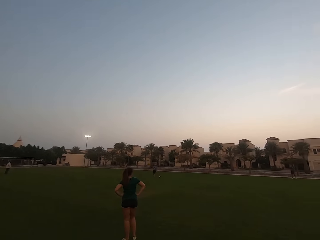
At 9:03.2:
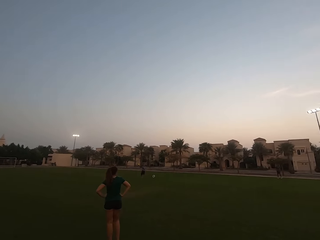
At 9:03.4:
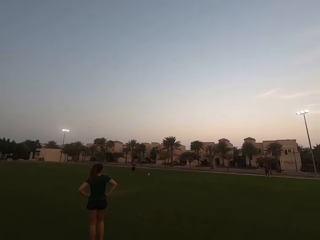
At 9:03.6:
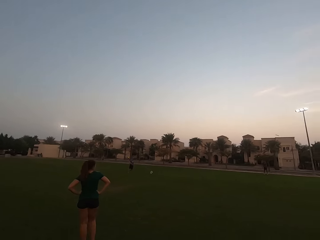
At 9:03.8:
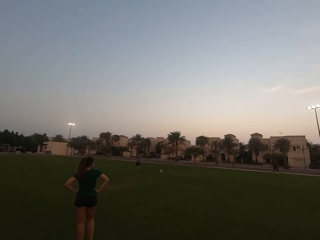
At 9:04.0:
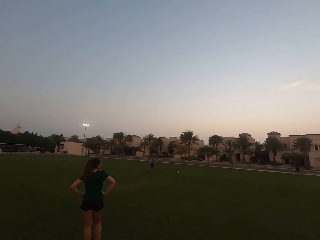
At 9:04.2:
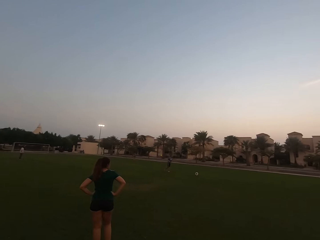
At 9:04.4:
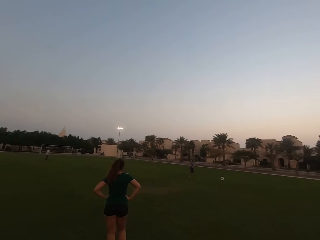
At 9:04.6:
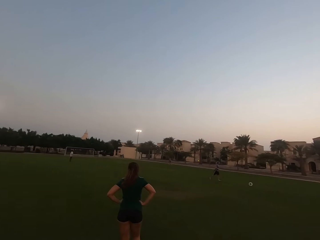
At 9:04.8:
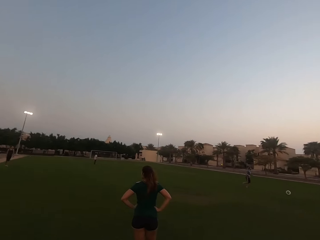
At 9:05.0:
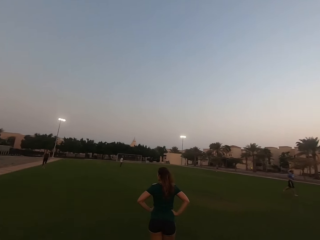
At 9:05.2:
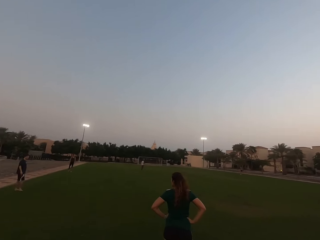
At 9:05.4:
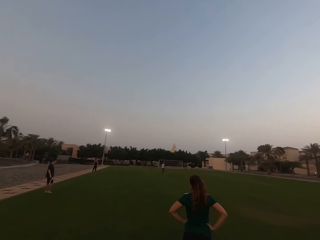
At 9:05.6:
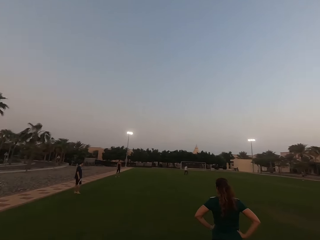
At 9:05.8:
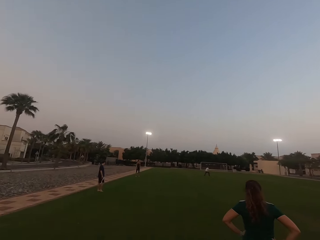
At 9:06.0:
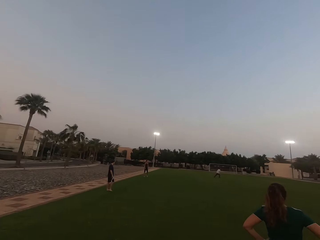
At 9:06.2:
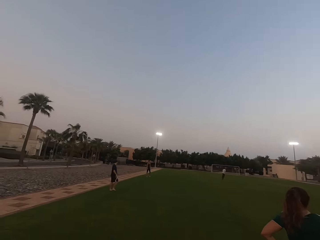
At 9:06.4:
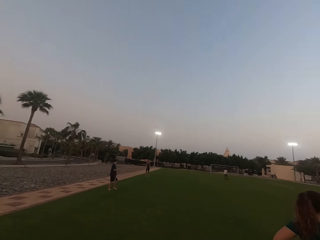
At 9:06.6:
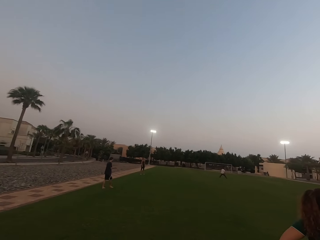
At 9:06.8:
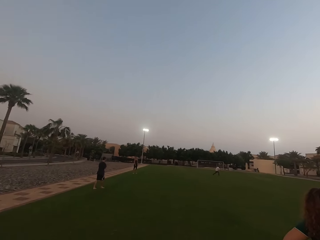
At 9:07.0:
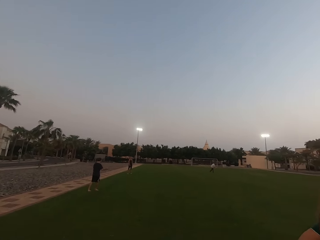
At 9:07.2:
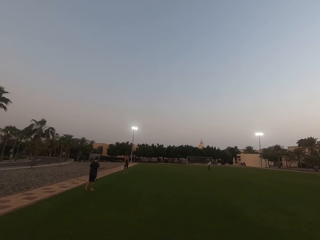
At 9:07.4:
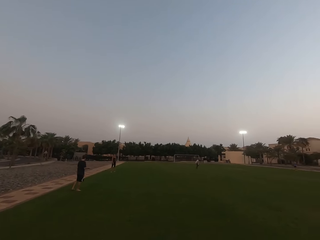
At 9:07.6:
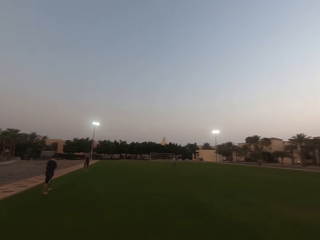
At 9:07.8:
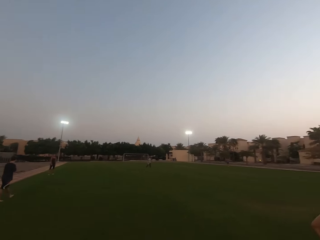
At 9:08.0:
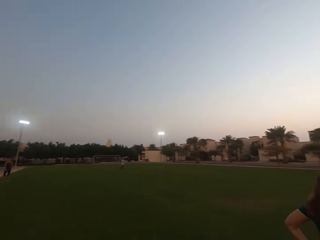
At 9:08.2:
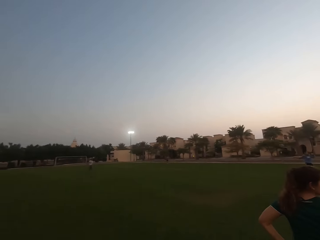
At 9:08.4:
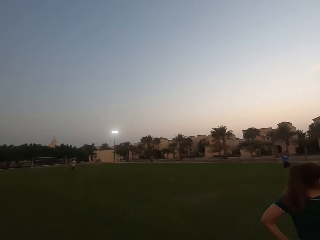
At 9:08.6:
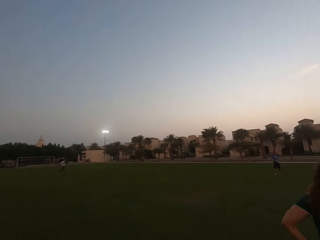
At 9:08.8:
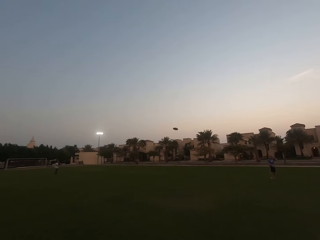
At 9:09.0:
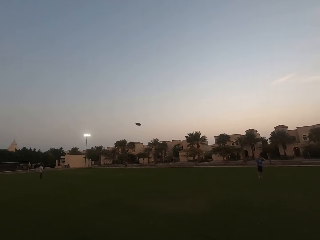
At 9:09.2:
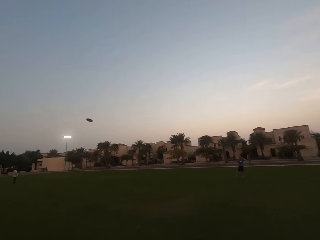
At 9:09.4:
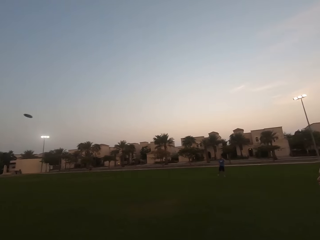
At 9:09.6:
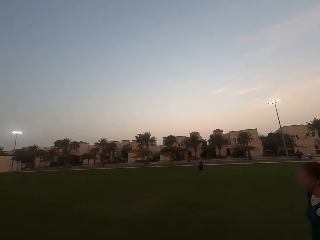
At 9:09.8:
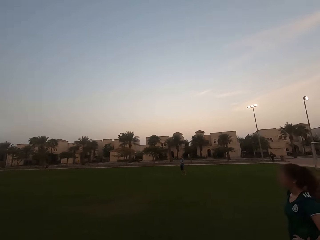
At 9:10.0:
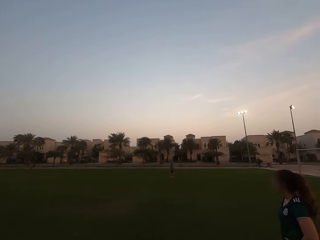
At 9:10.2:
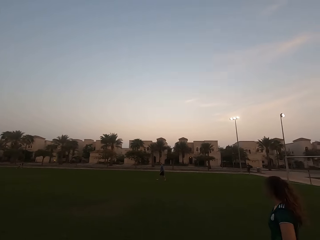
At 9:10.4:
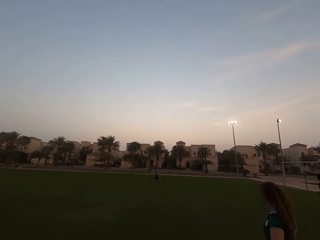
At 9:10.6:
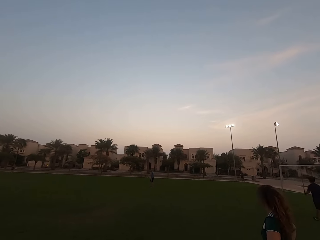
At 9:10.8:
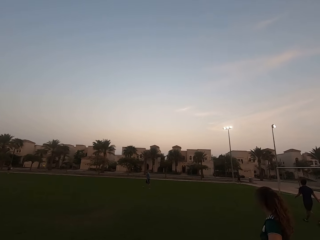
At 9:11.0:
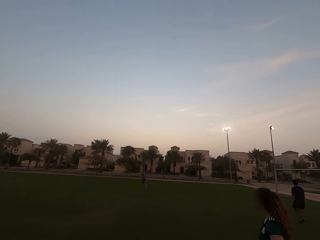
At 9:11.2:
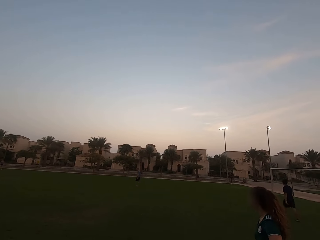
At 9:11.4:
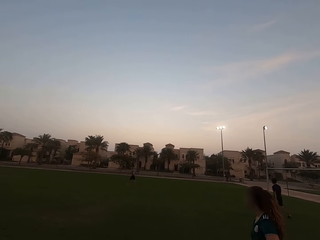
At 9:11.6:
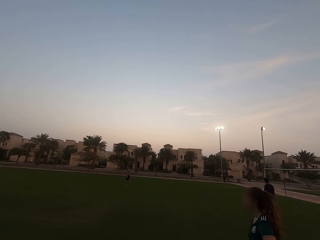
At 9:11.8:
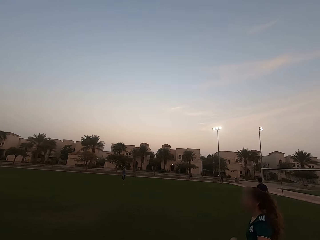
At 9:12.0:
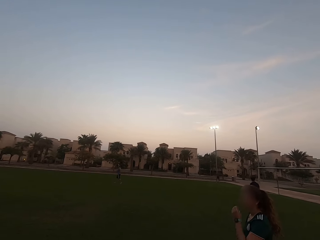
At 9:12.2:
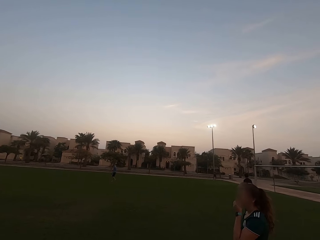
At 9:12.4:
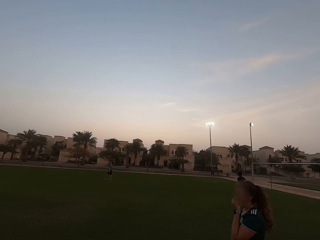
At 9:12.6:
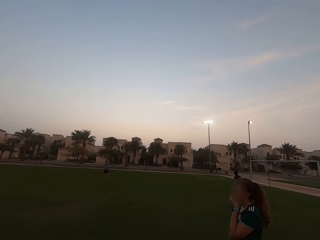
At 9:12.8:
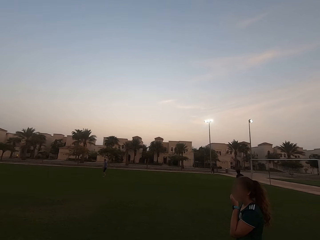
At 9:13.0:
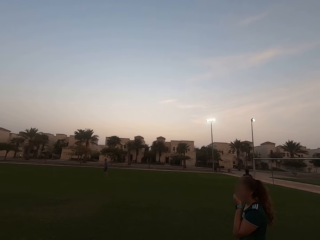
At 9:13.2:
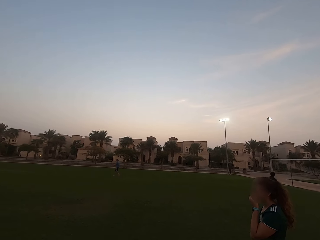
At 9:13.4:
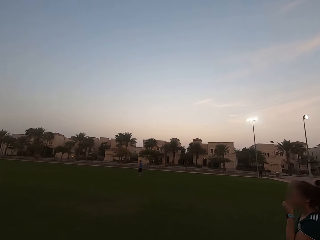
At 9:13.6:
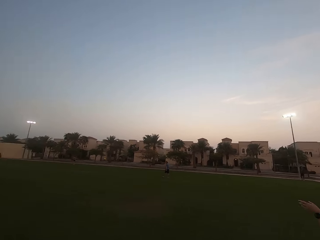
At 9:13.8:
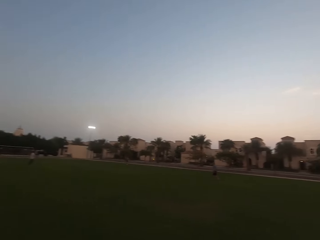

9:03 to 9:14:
A man catches the frisbee. The camera wearer looks forward. Another man catches the frisbee. A third man throws the frisbee. The camera wearer looks around. A fourth man throws the frisbee.

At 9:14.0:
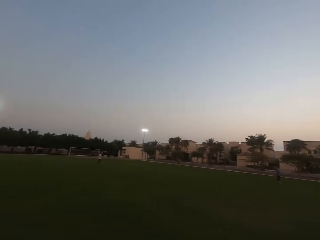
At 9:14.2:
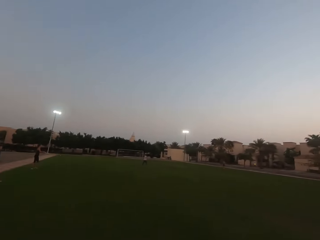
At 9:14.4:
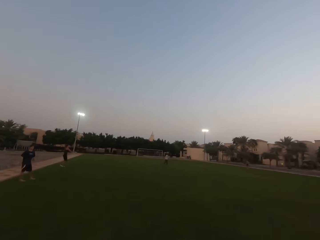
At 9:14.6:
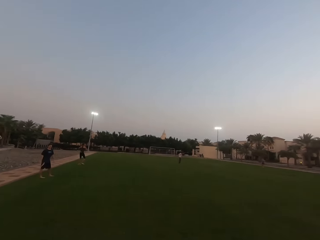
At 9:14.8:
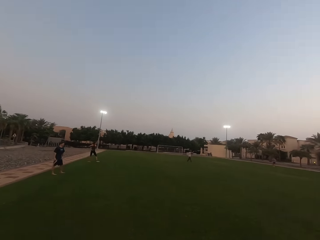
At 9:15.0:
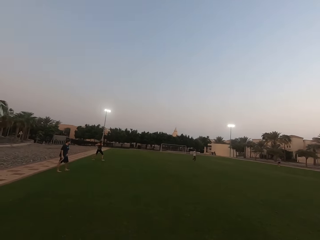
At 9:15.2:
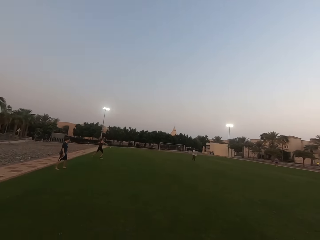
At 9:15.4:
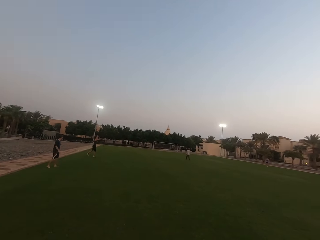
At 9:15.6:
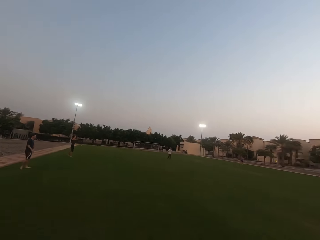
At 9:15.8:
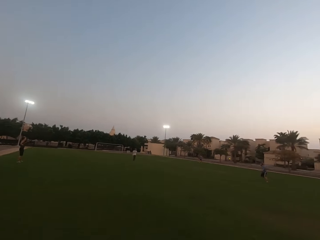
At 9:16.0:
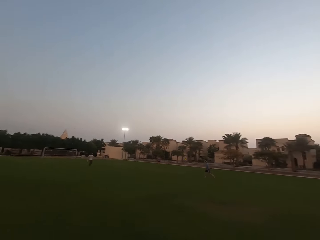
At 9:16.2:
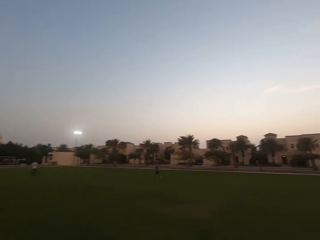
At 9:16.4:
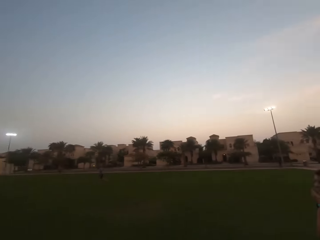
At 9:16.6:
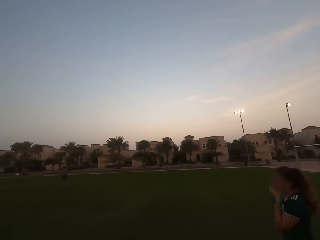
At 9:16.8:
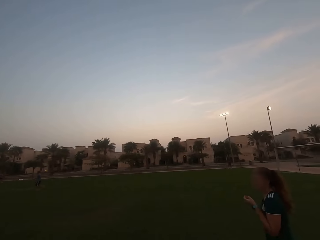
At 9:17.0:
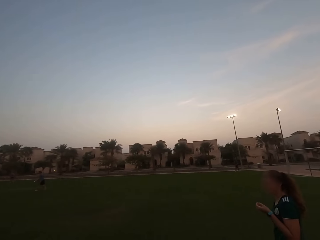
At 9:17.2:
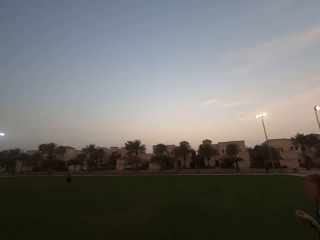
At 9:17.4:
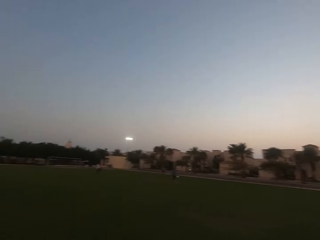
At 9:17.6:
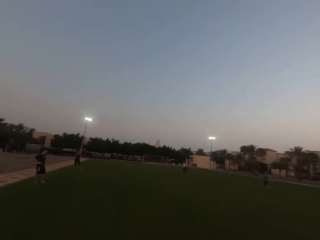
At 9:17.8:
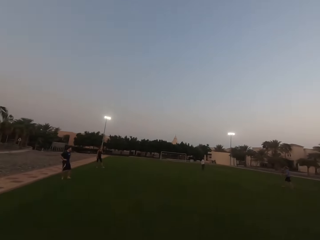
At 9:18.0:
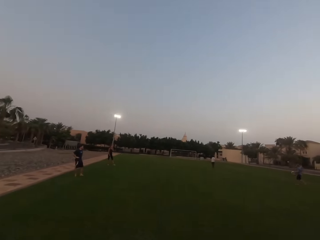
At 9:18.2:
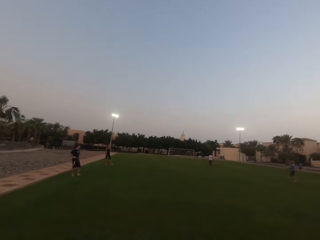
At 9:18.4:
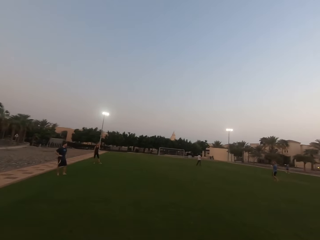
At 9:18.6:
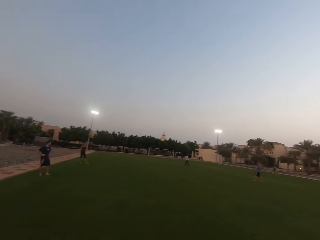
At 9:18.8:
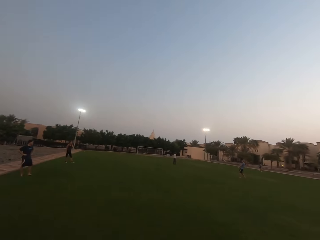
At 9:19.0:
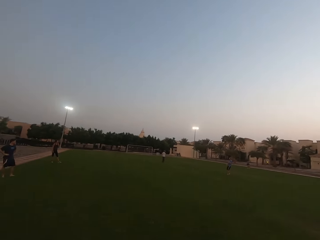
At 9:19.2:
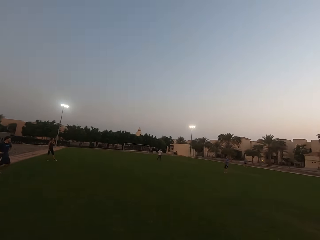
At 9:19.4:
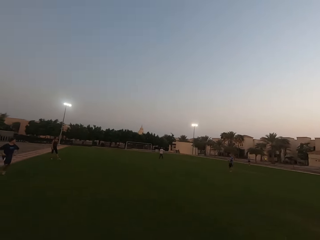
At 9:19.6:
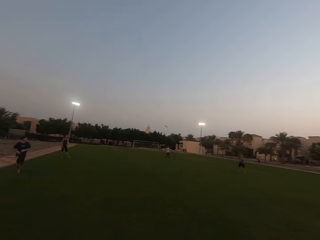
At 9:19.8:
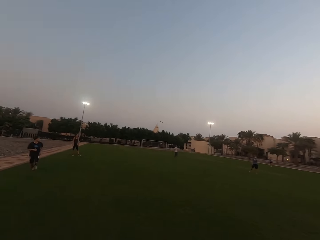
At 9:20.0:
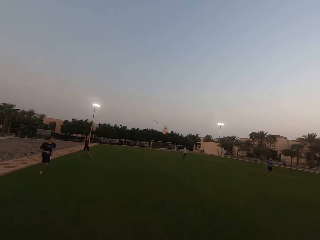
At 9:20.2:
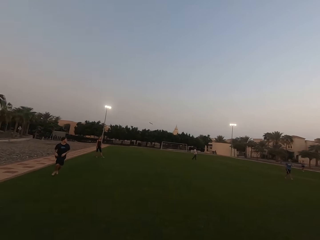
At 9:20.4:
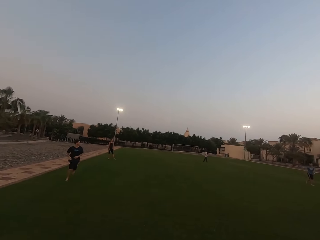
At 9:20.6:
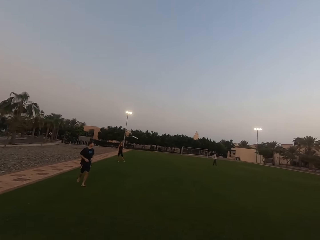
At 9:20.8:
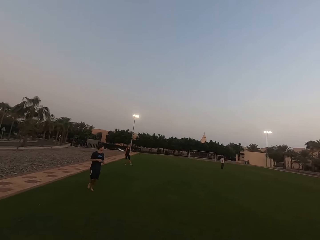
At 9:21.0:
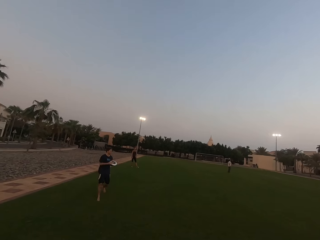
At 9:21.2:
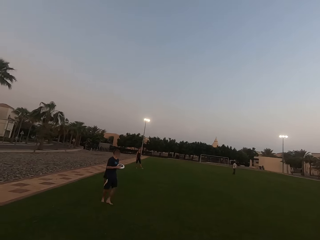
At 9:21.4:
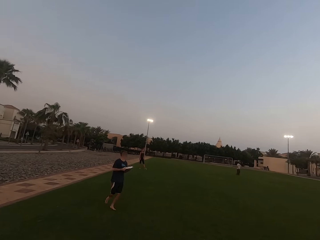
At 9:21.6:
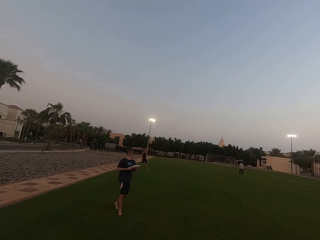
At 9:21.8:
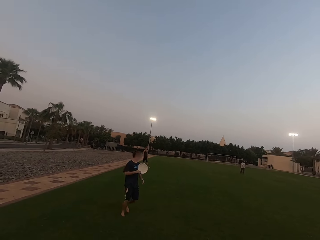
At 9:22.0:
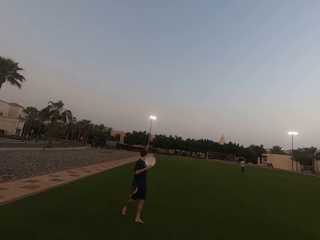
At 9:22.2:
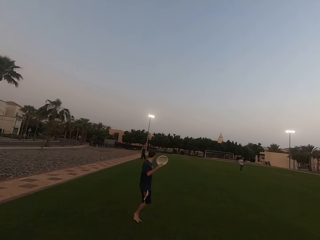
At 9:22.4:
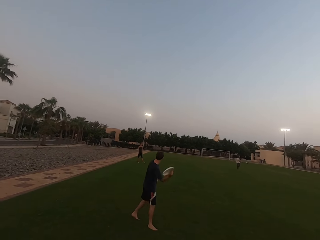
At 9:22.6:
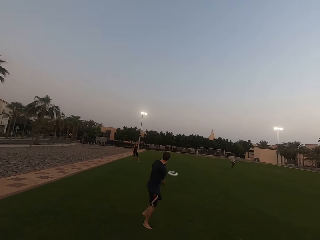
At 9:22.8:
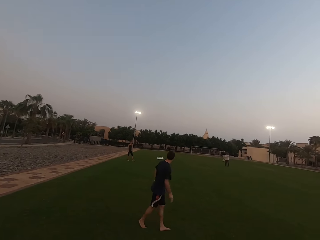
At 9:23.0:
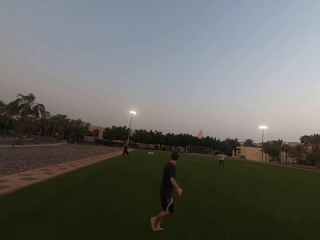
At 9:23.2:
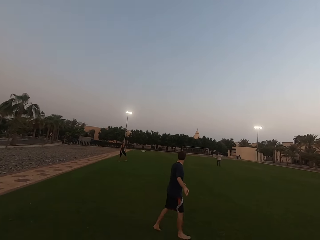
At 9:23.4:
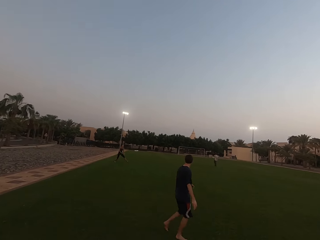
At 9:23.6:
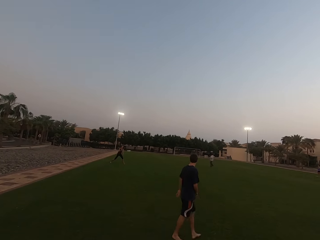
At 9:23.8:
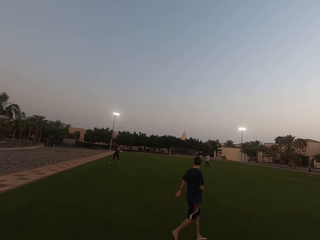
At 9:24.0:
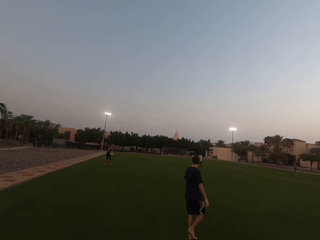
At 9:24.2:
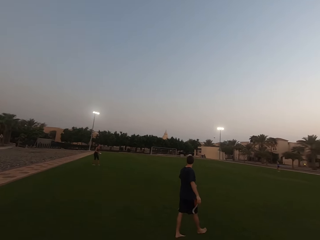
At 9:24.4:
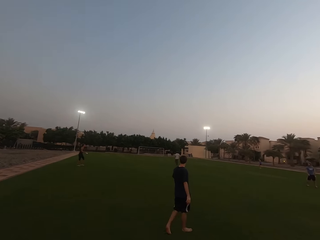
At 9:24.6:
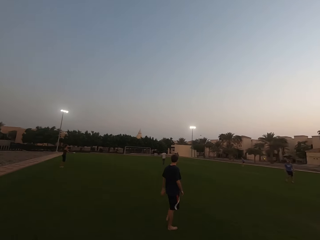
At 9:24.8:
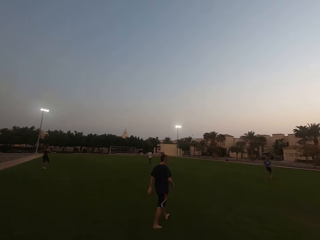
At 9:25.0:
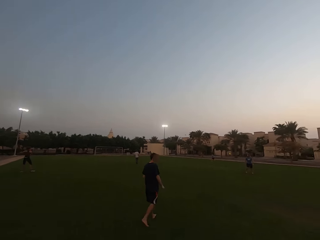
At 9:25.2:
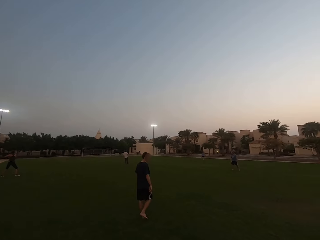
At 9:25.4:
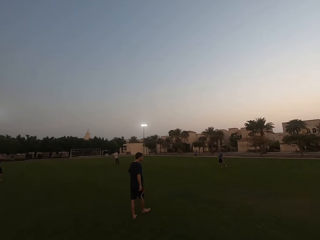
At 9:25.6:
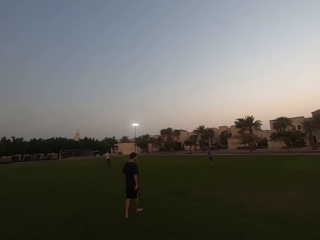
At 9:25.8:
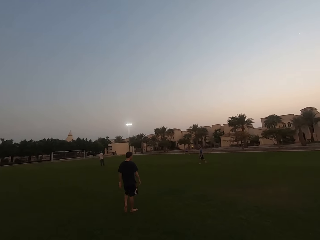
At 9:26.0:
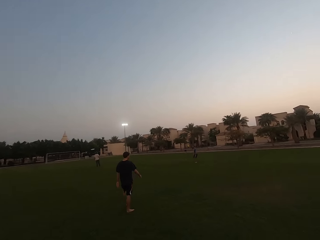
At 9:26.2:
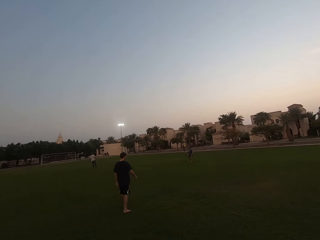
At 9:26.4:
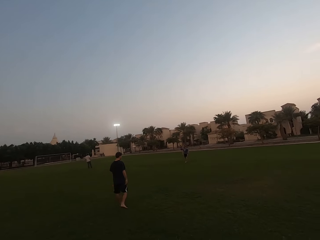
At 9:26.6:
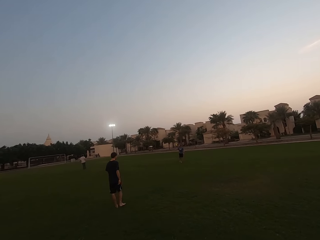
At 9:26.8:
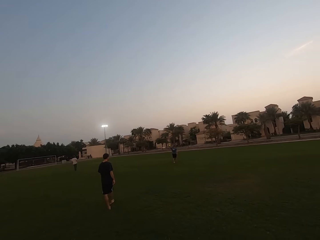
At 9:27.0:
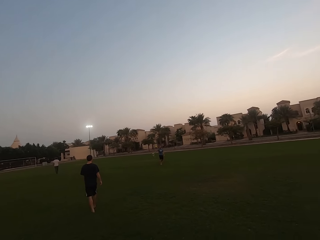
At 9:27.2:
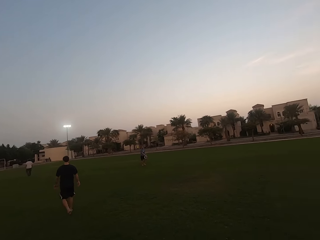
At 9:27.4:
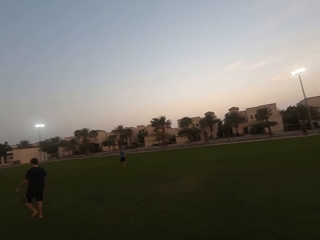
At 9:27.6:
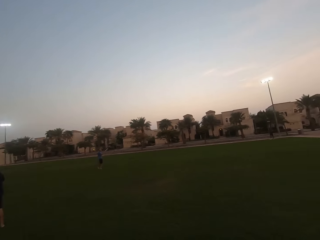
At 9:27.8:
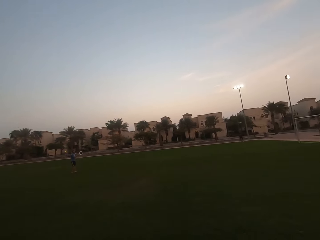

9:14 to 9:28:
A woman throws the frisbee. Another woman throws a frisbee. A man catches the frisbee and throws the frisbee. The camera wearer looks left. Another man runs and catches the frisbee. The second man throws the frisbee. The second woman catches the frisbee and throws the frisbee. The second man walks. The camera wearer looks forward. The first man catches the frisbee.
